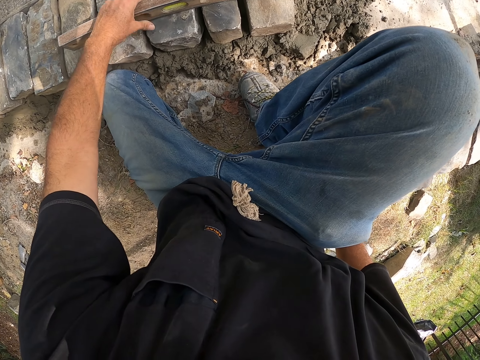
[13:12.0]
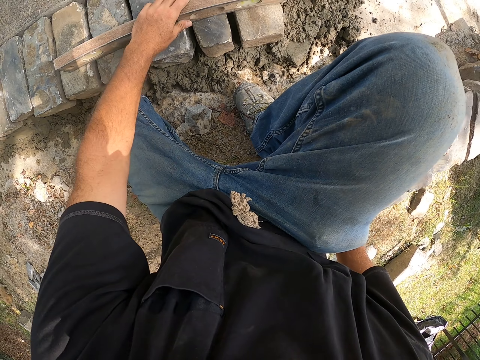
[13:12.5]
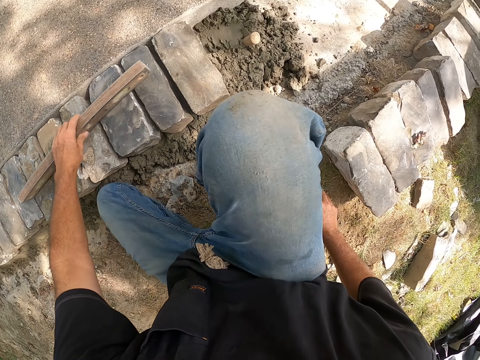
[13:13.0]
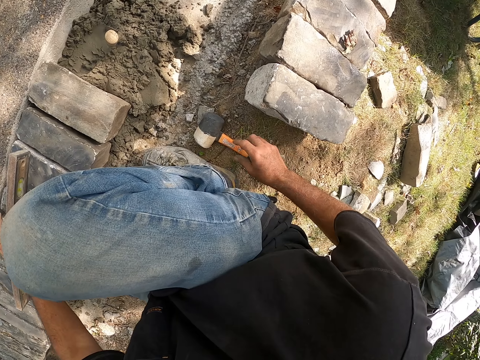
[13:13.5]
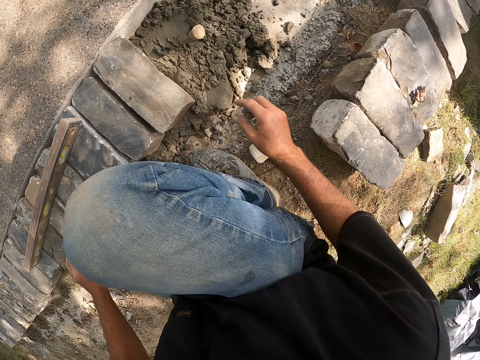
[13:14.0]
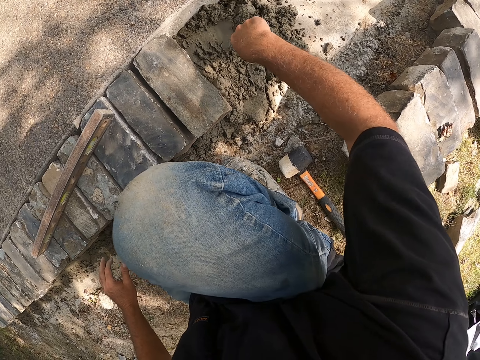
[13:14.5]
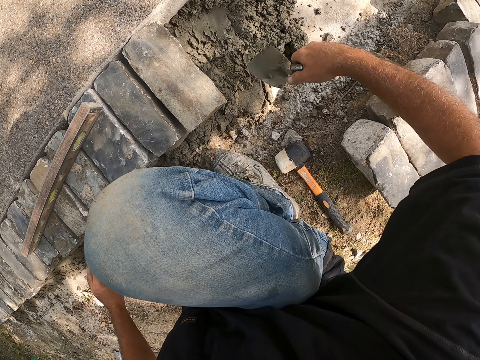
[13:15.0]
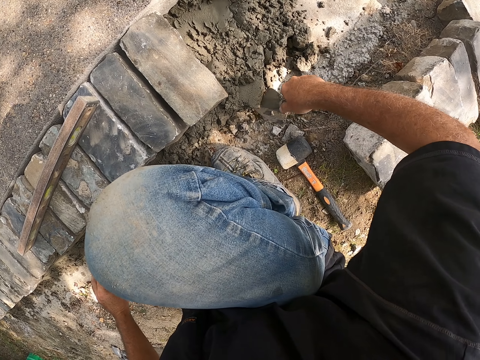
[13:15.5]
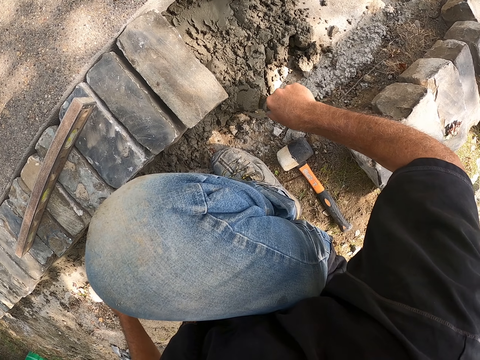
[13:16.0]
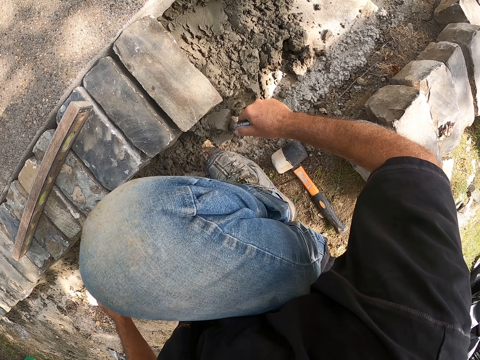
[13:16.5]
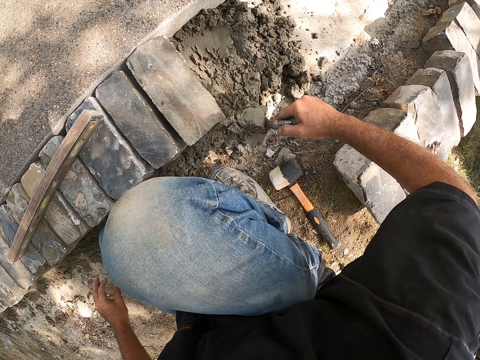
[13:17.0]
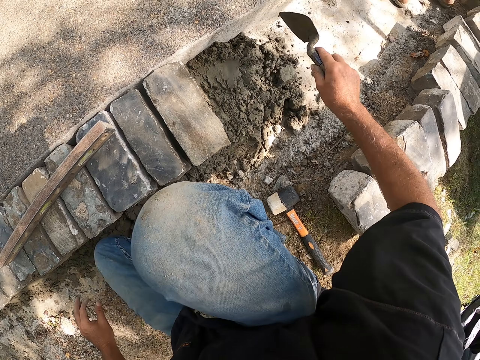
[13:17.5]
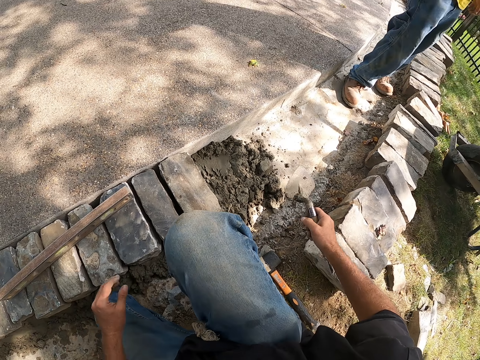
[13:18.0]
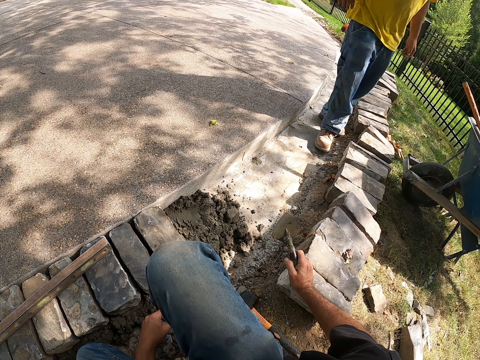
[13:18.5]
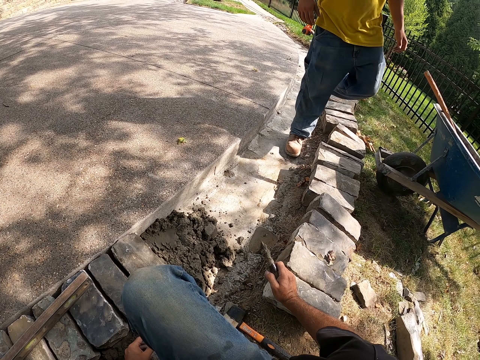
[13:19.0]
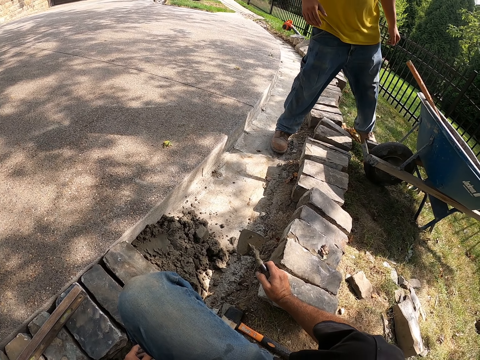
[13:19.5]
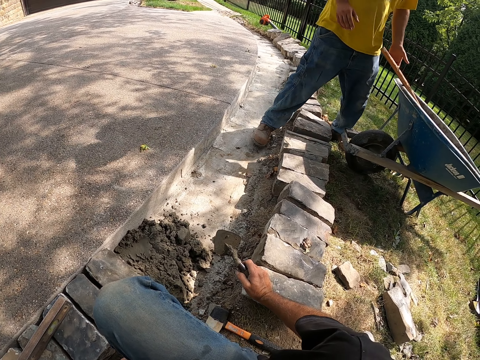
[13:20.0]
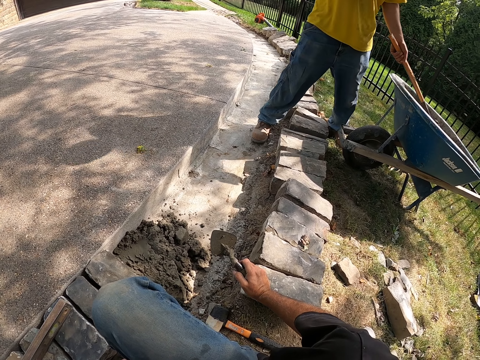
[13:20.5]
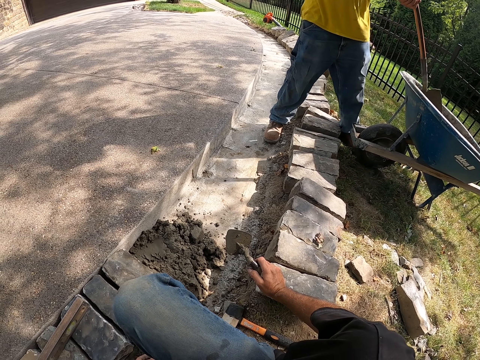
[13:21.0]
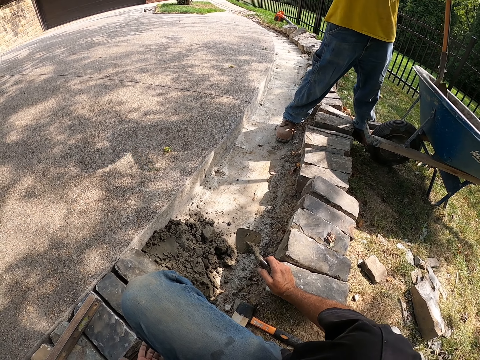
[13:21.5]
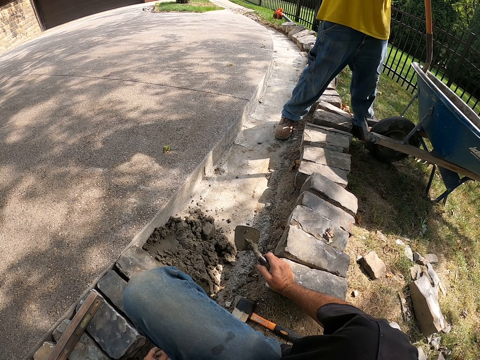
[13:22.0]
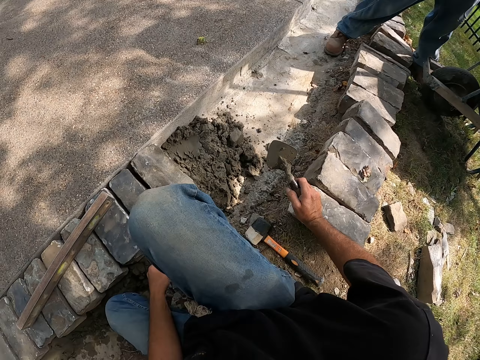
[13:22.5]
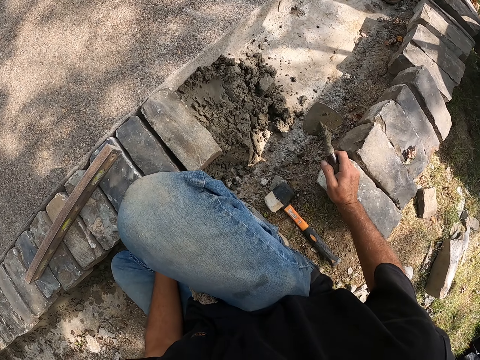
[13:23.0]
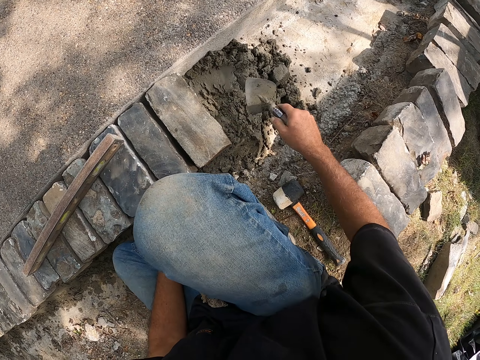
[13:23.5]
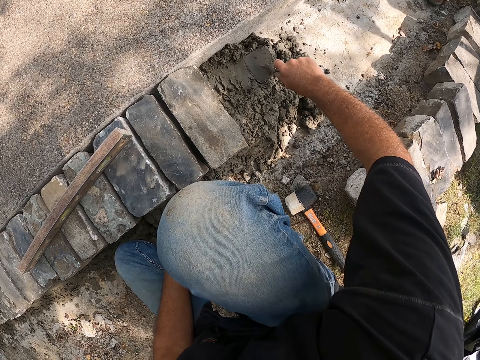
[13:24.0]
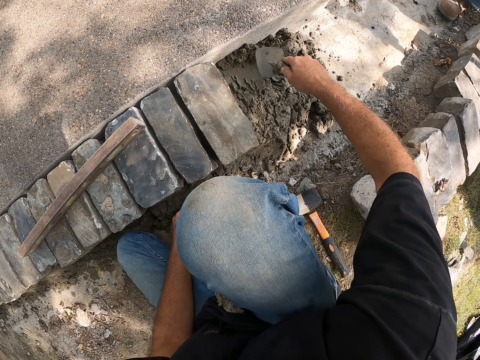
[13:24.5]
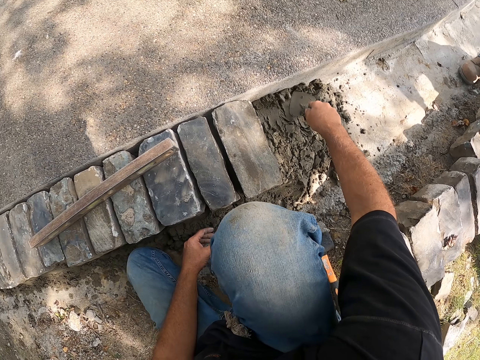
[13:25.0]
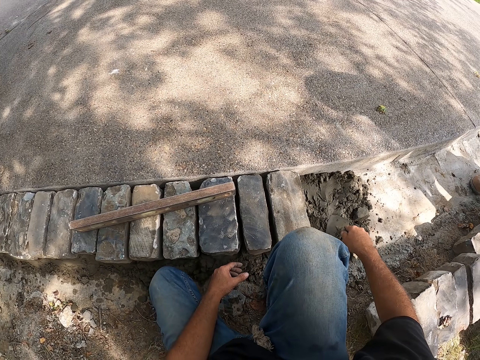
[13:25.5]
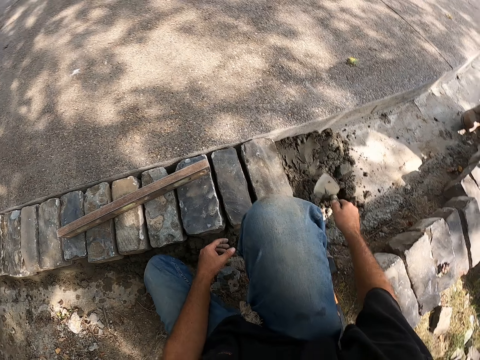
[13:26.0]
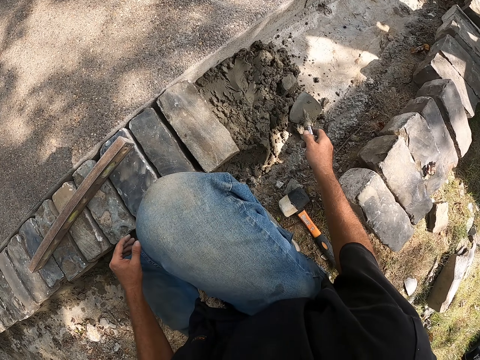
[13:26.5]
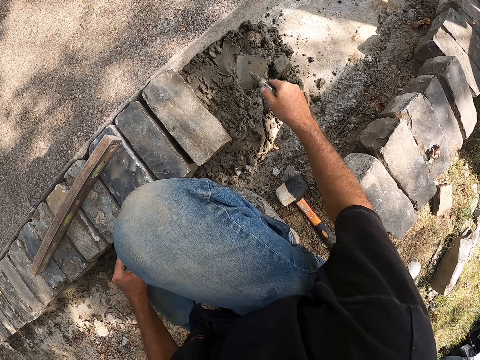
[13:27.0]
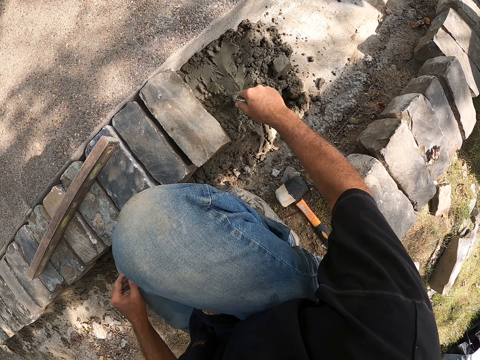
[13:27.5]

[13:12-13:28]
The camera wearer adjusts the meter level on the blocks. They pick up a trowel from the ground. They spread cement on the ground with the trowel. They look around a construction site. A man walks around the construction site. The man spreads cement in a wheelbarrow. The camera wearer spreads the cement on the ground with the trowel.

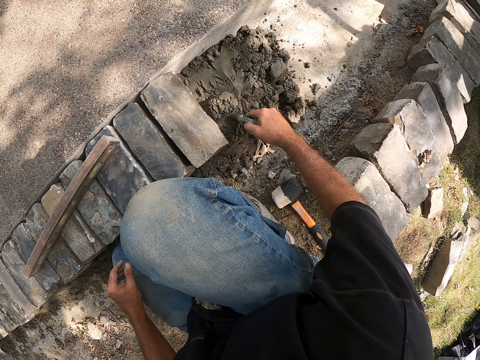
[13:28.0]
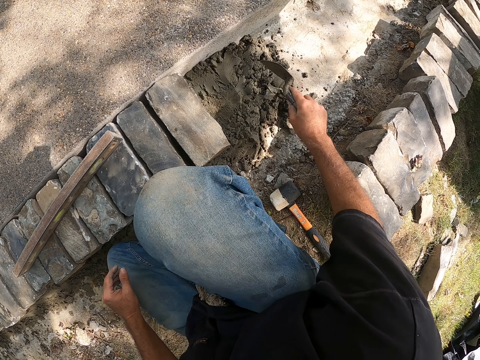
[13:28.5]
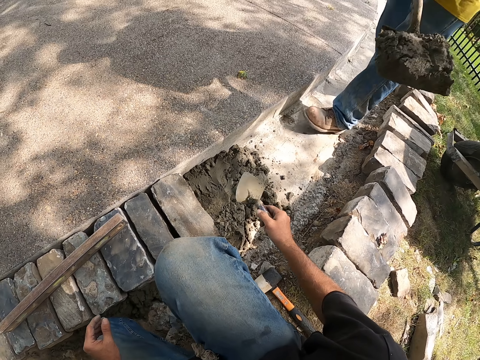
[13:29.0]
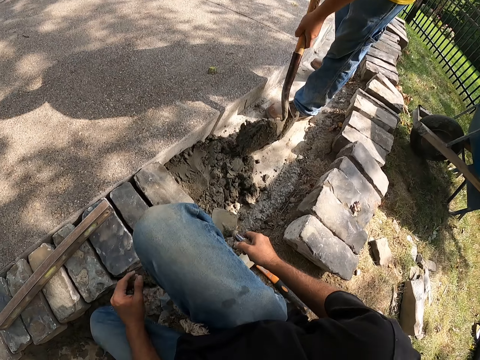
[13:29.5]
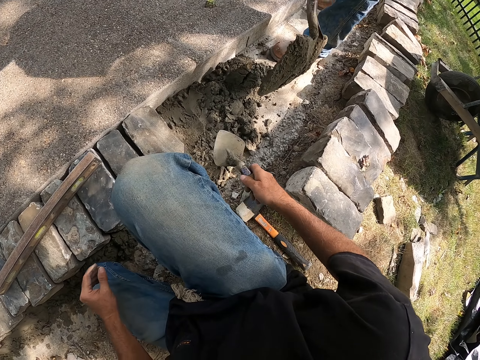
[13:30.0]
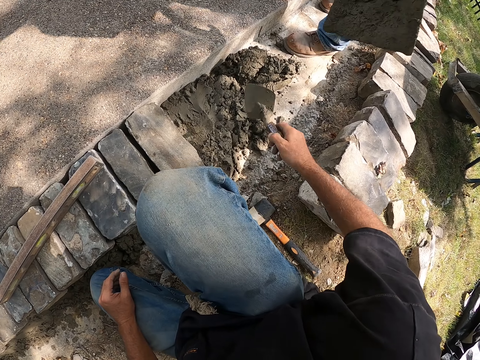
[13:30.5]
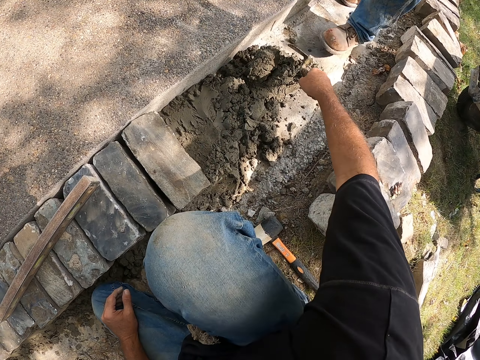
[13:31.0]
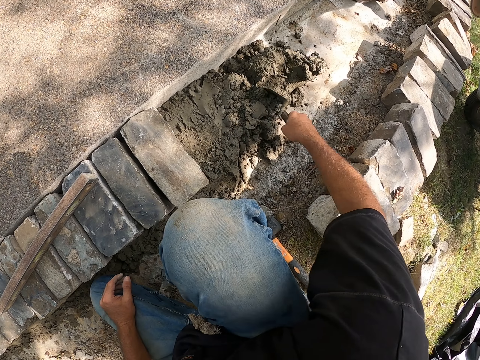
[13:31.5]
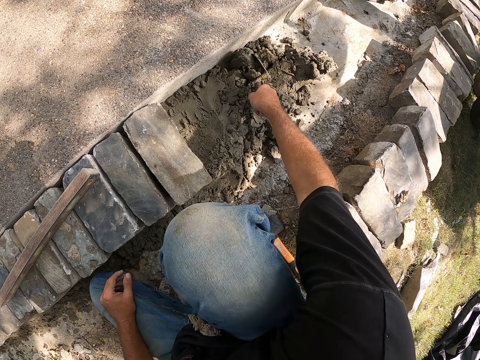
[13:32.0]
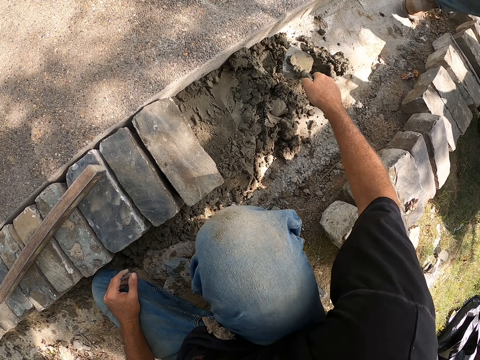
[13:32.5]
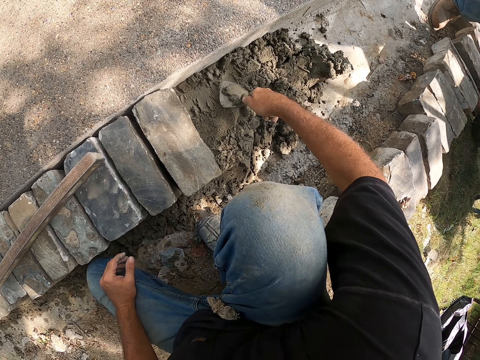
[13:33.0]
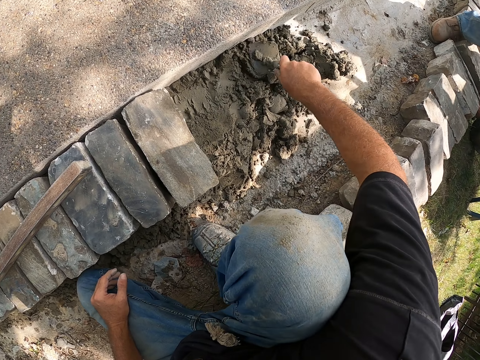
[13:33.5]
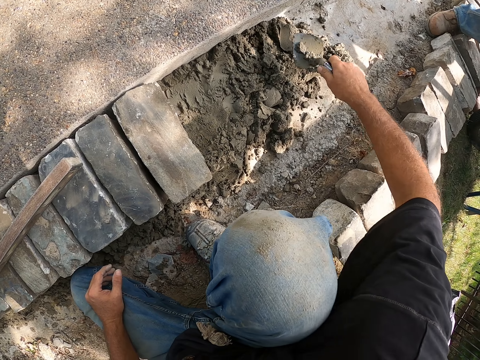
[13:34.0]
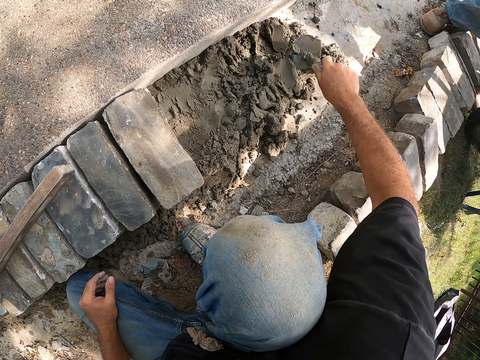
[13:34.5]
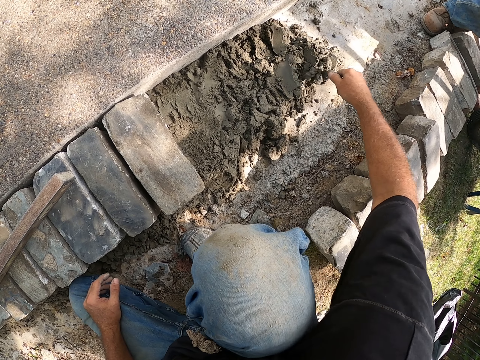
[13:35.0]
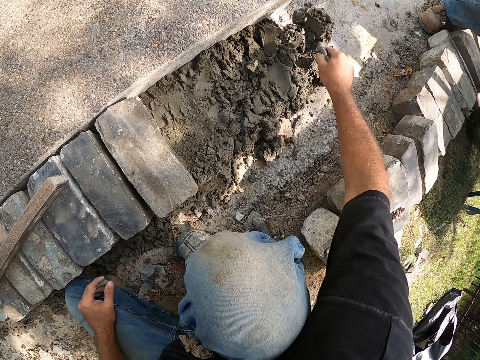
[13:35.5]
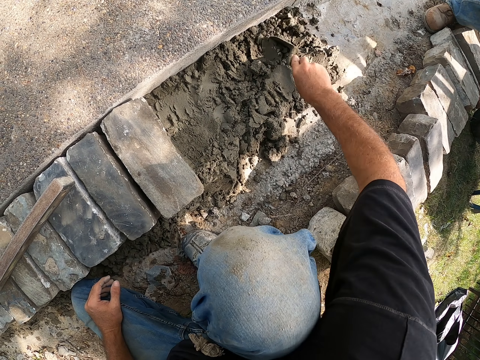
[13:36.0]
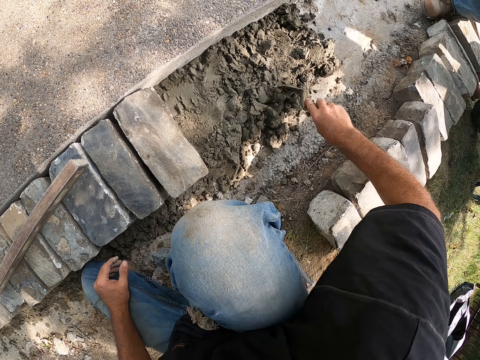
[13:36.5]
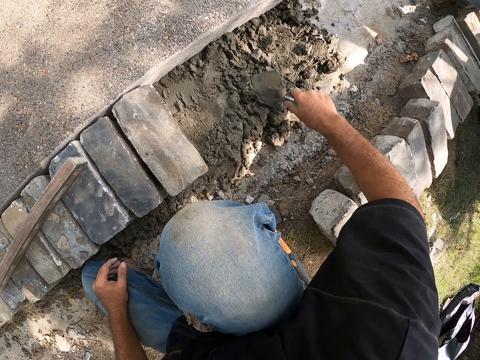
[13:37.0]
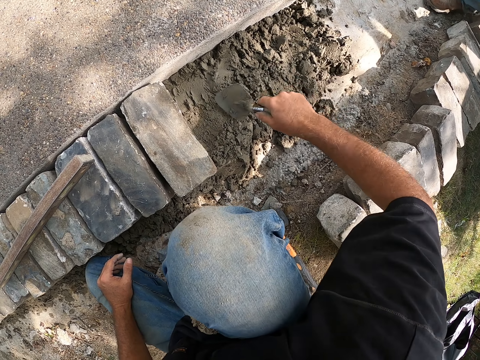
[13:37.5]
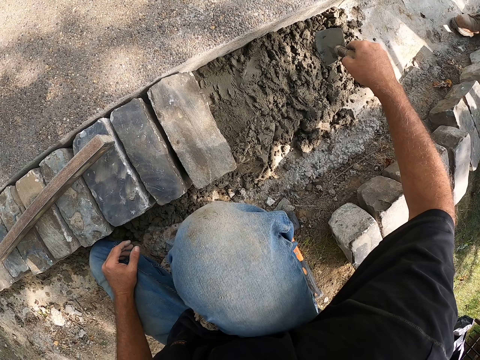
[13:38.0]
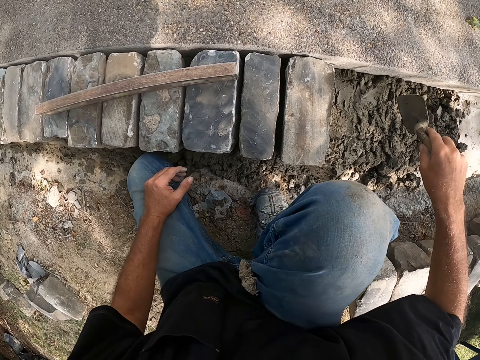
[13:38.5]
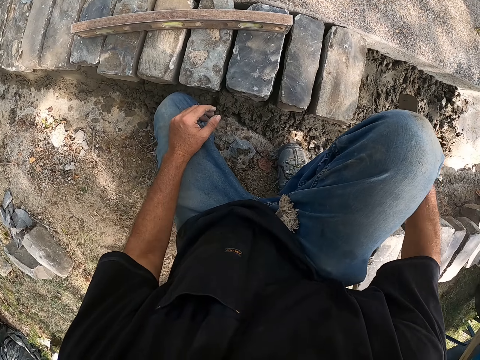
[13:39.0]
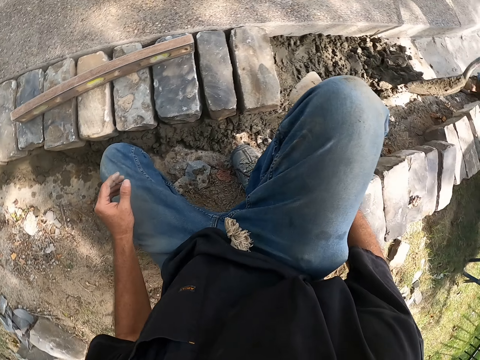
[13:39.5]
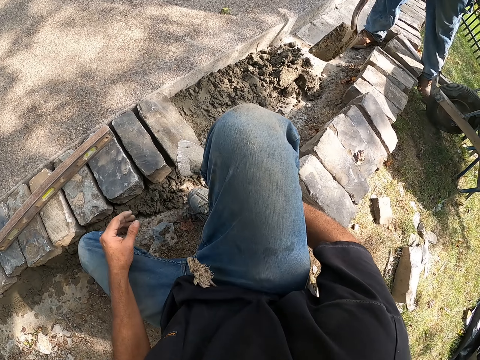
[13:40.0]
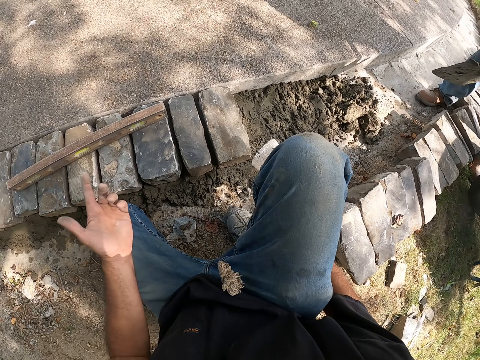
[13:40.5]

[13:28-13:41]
A man pours cement on the ground. The camera wearer spreads the cement on the ground with a trowel. They look around a construction site.
